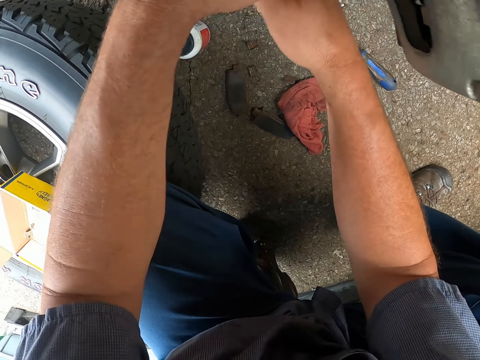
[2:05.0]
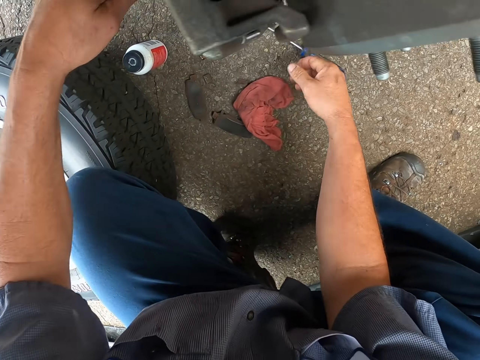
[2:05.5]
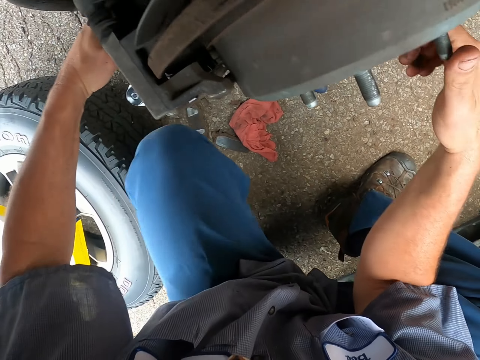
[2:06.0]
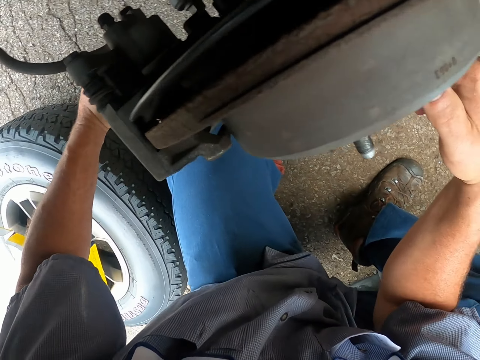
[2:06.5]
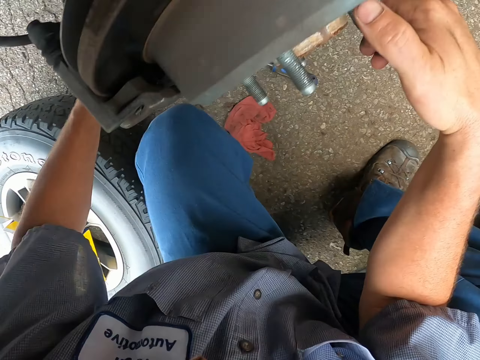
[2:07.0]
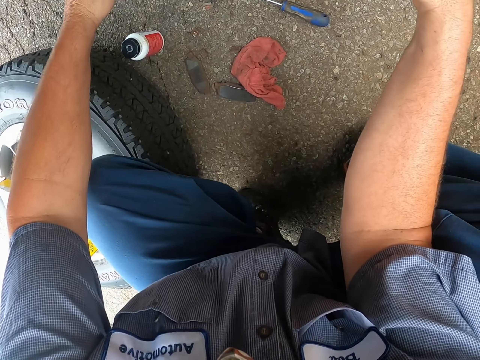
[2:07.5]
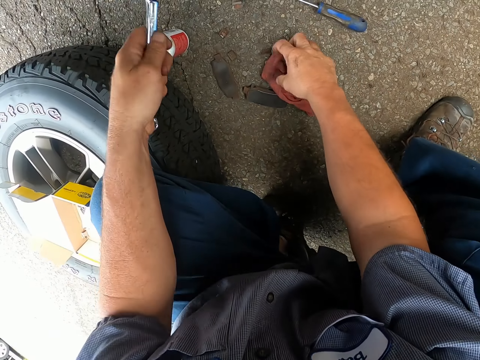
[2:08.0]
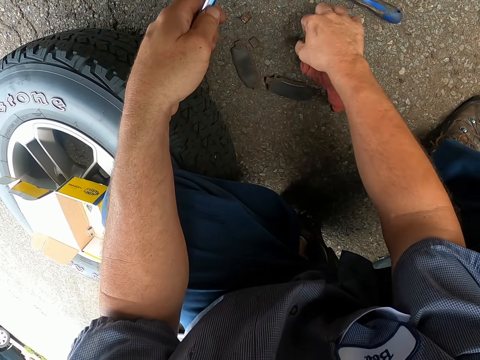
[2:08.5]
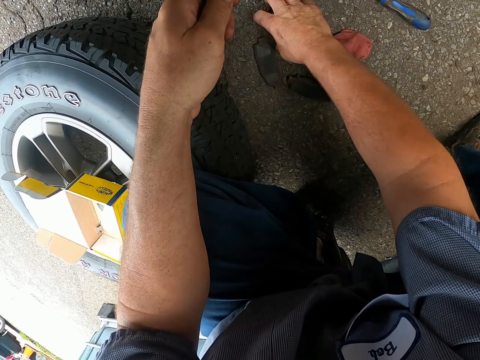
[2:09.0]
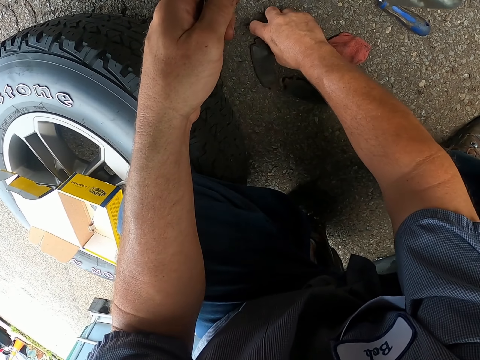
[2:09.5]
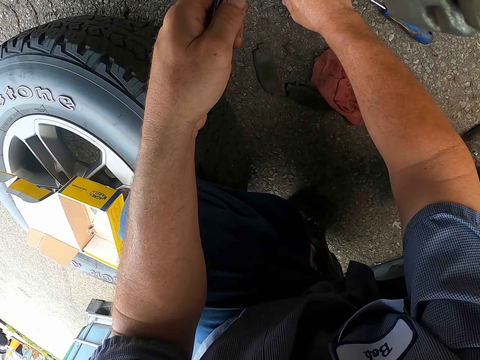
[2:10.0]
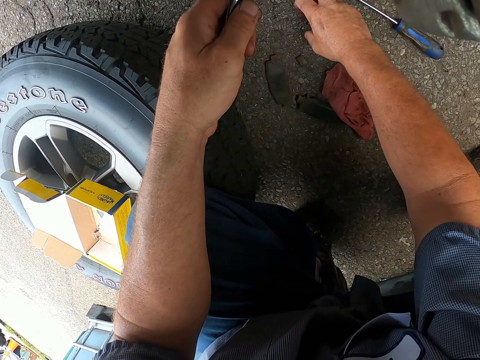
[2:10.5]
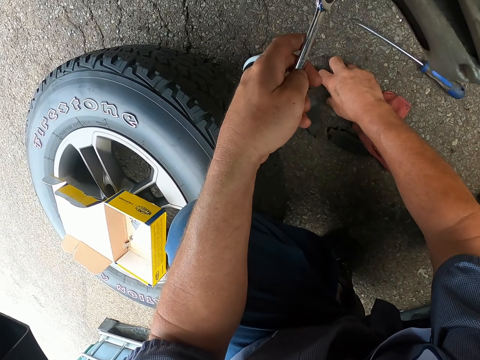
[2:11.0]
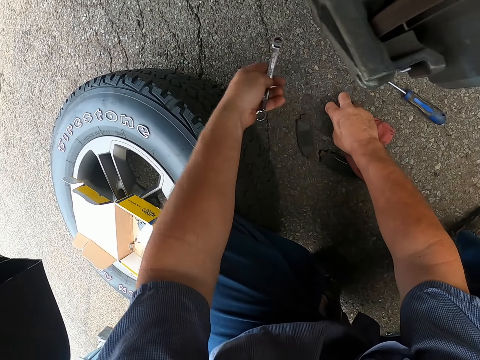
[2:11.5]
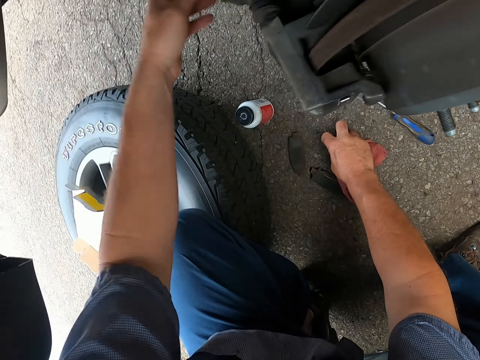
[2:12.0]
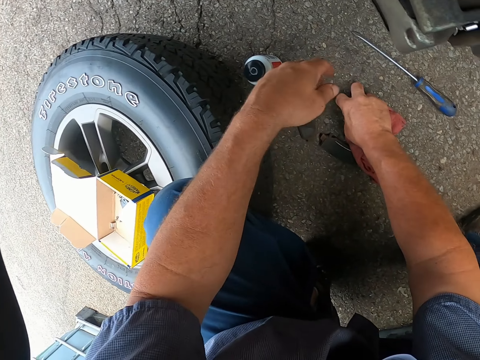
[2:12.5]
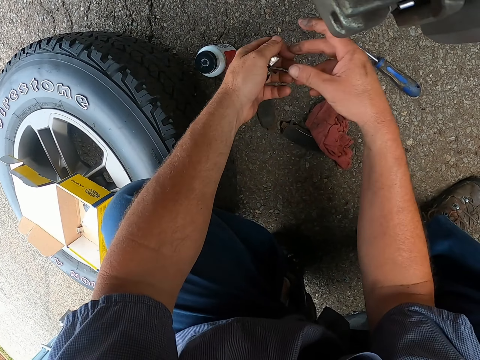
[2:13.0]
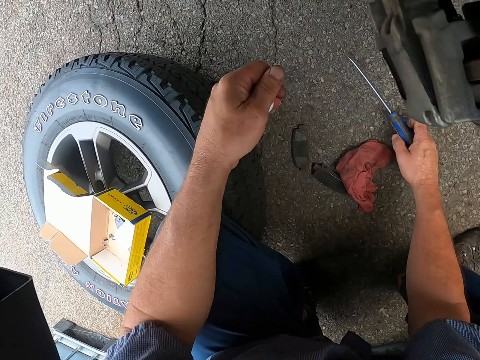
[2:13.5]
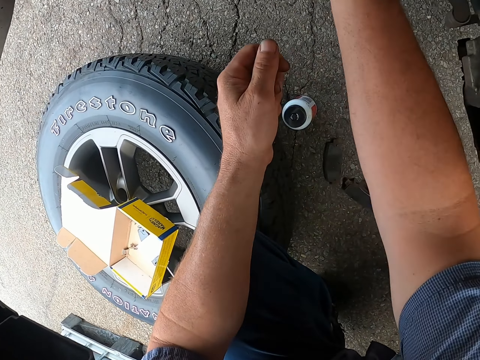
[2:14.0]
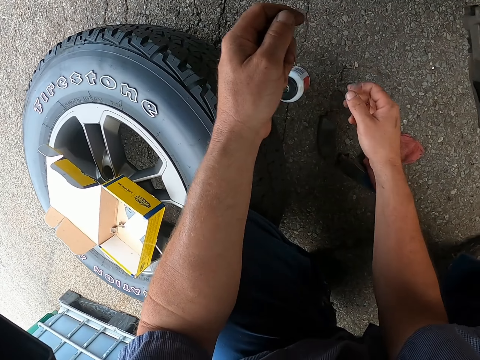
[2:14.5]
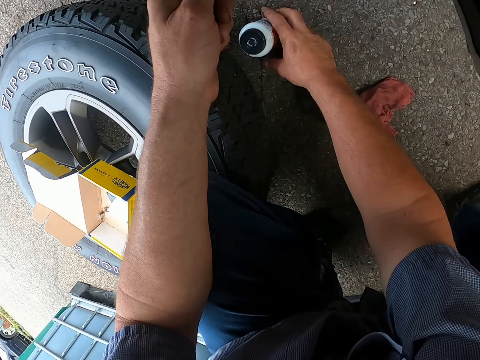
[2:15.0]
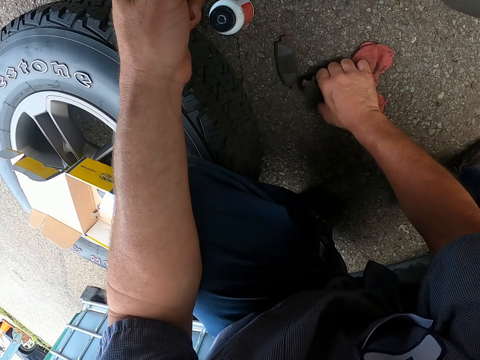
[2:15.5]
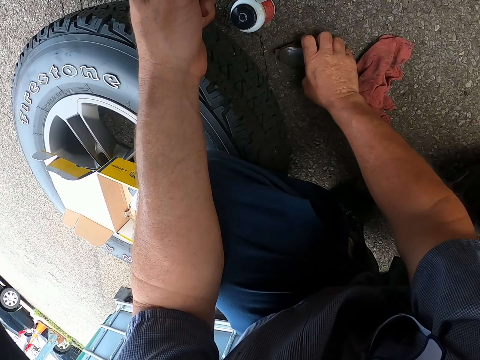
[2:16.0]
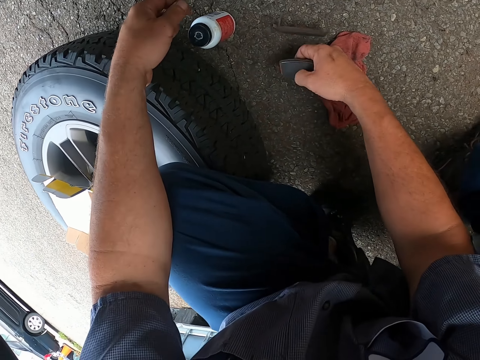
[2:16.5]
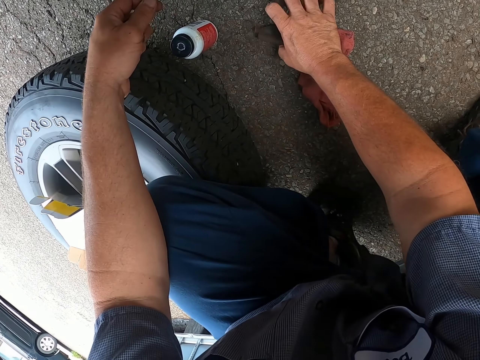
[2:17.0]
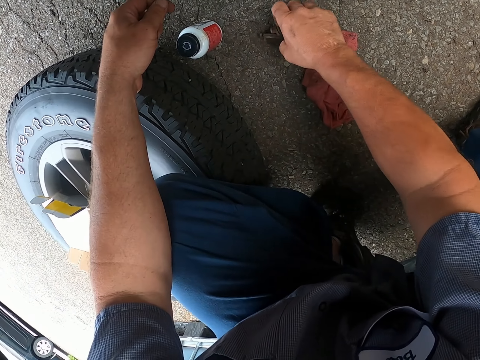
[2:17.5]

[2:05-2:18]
The camera wearer fixes the nut using the spanner. They touch the nut and move the towel. They pick up pieces of metal on the ground. They touch tools on the ground. They throw the spanner. They pick tools from the ground. They pick a screwdriver from the ground. They throw away the screwdriver. They pick the tools from the ground.

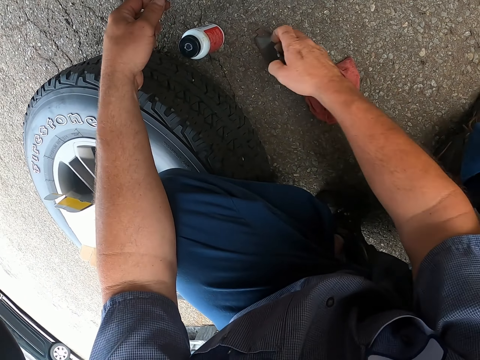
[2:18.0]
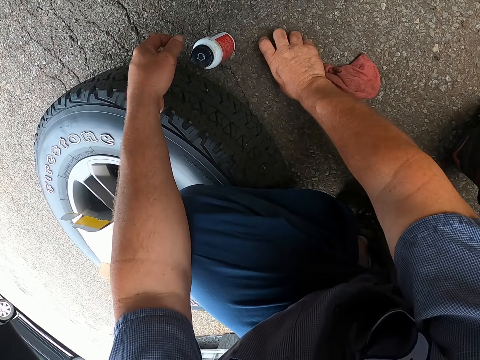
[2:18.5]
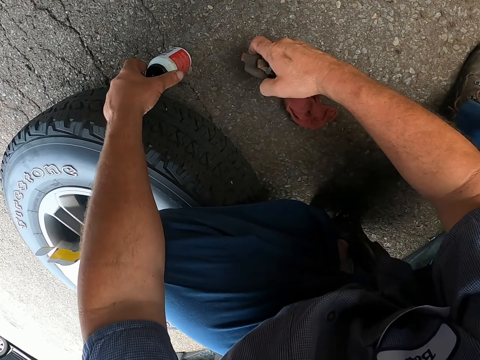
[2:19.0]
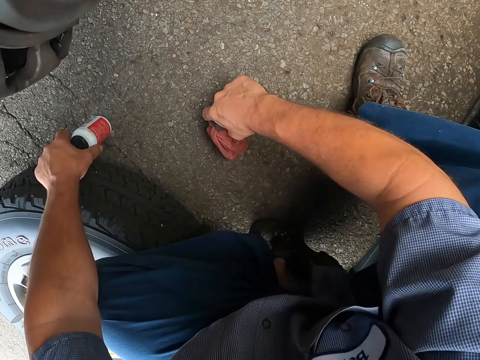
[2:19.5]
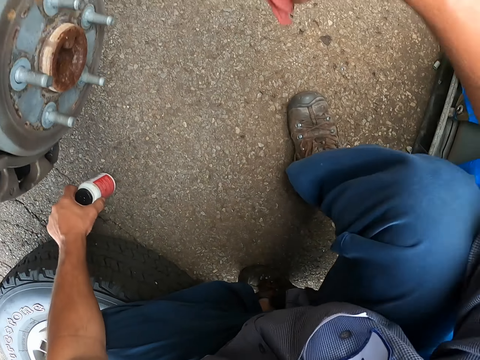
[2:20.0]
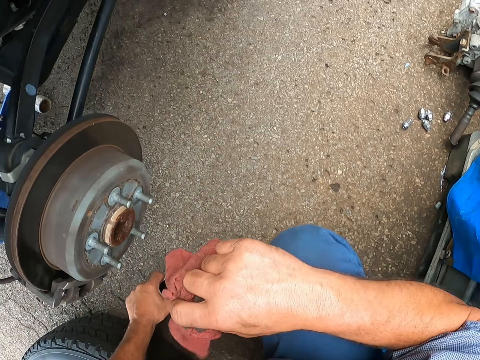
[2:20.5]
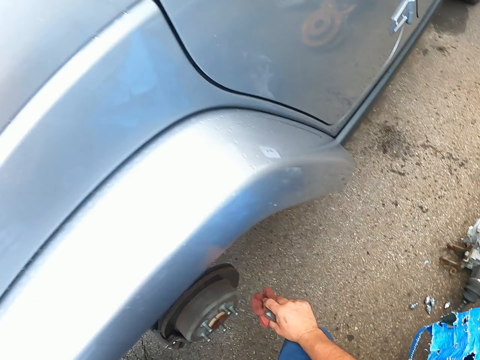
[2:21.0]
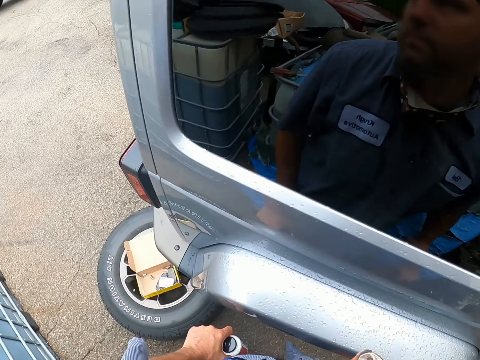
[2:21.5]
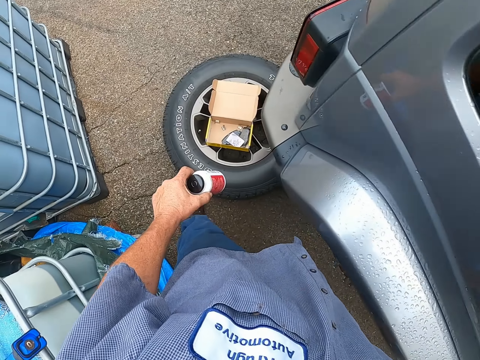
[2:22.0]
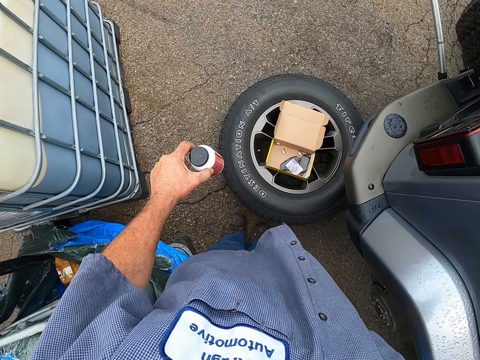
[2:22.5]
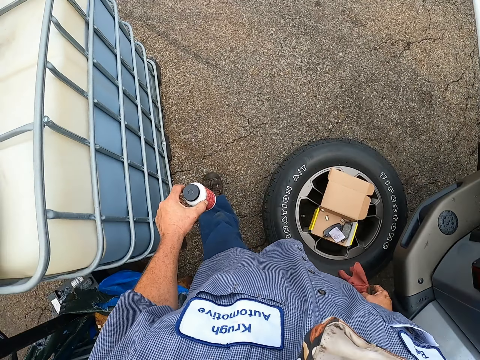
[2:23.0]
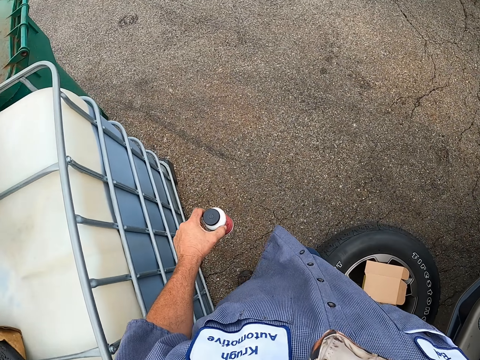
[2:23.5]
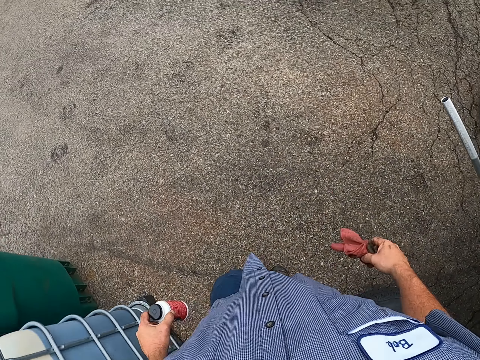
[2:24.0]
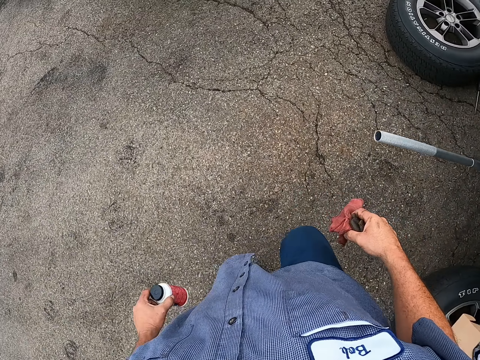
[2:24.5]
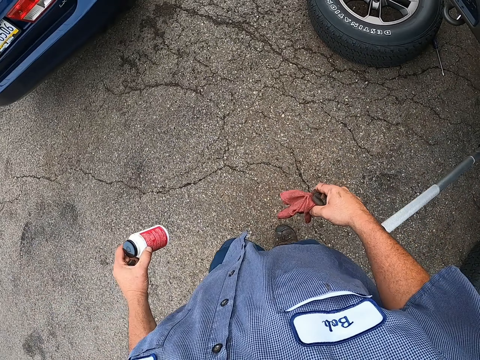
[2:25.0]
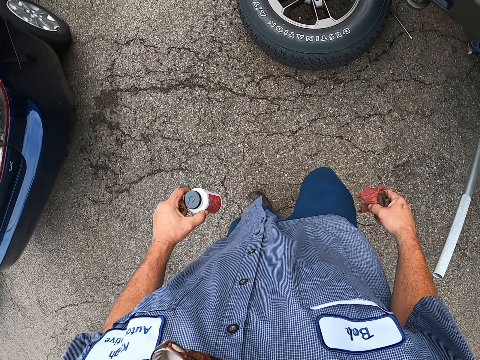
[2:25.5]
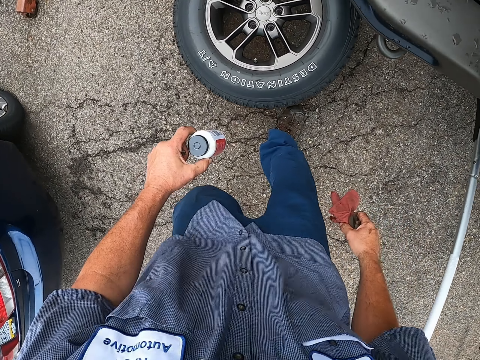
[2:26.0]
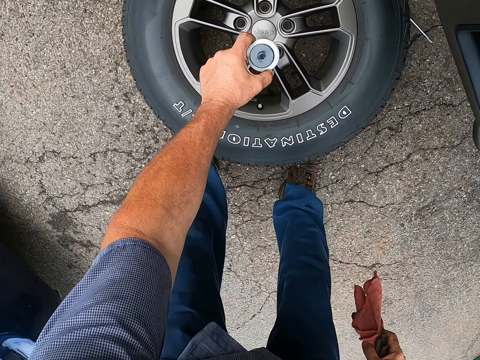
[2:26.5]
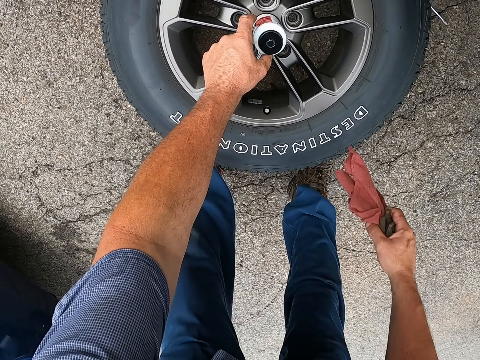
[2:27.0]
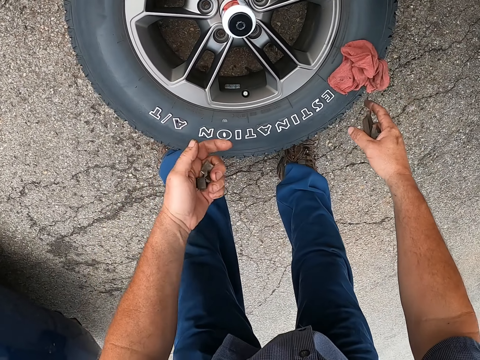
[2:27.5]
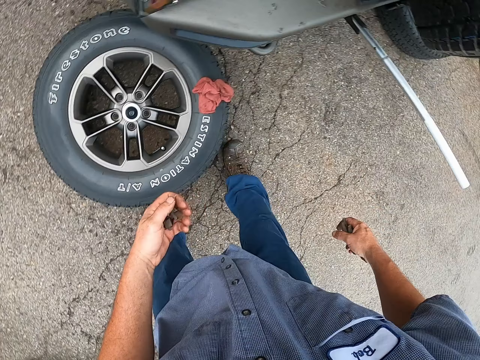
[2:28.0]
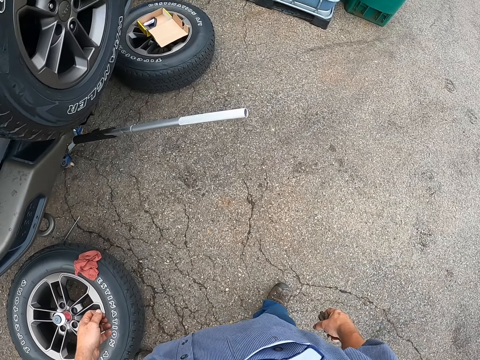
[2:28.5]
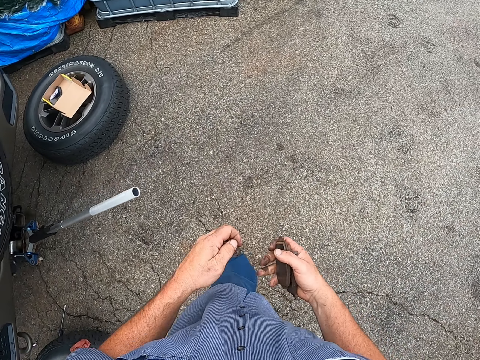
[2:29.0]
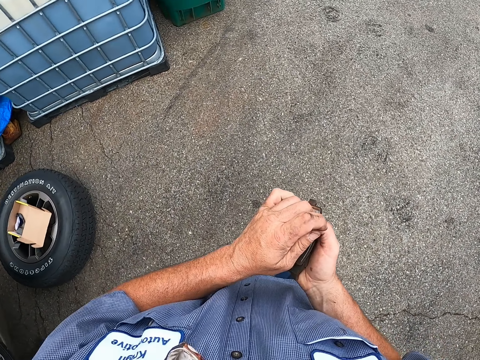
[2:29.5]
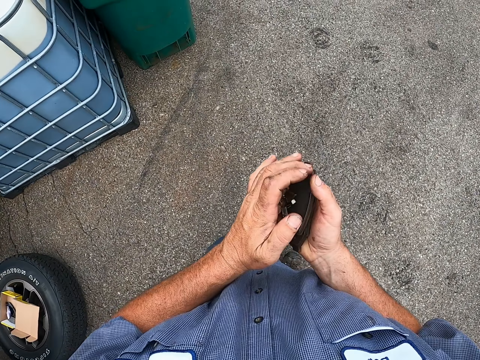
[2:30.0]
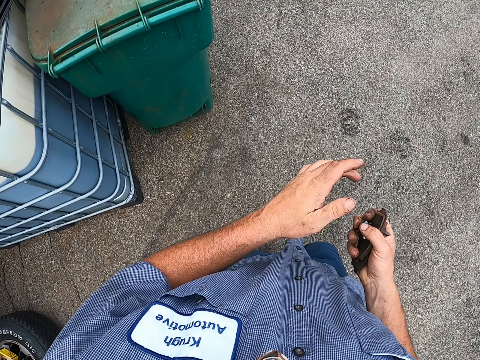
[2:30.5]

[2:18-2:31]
The camera wearer picks up a piece of cloth or towel and the lubricant bottle from the ground. They walk away from the wheel hub. They put the lubricant bottle on the wheel. They place the towel on the tire. They walk towards the dustbin. They hold the tools in one hand.
